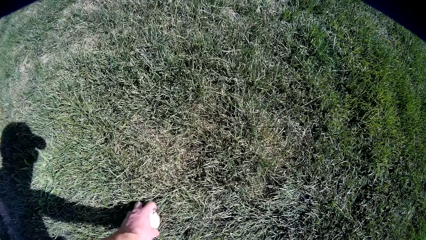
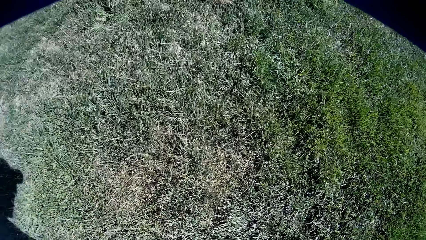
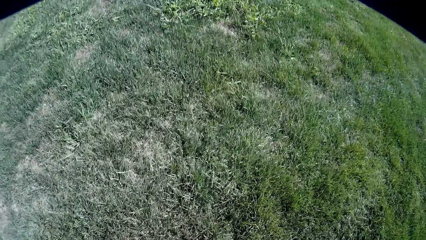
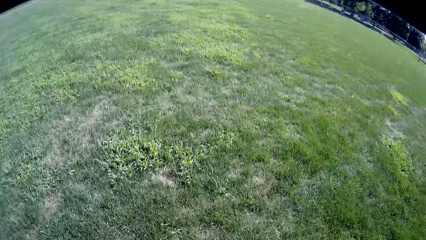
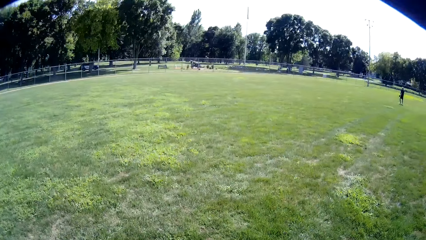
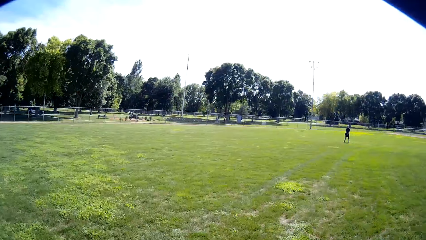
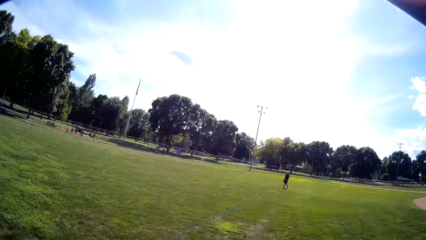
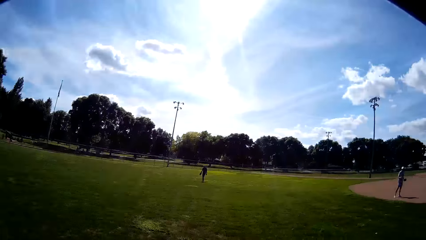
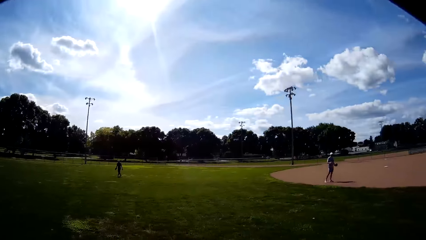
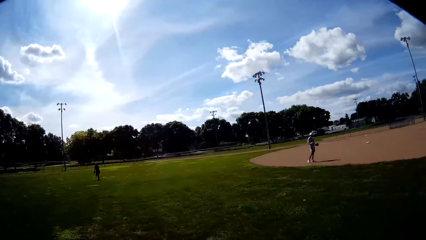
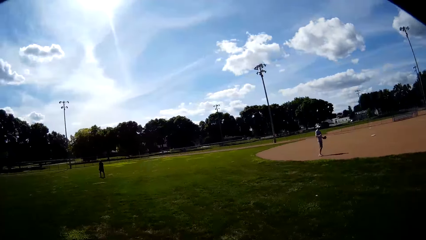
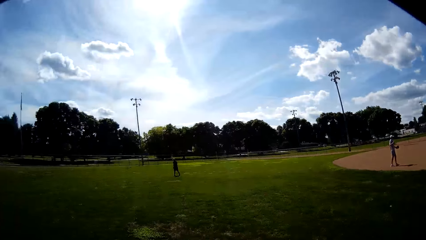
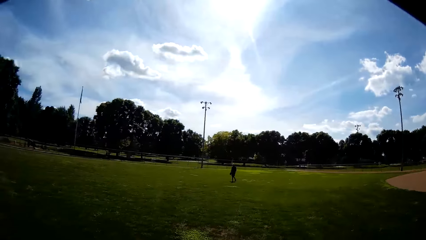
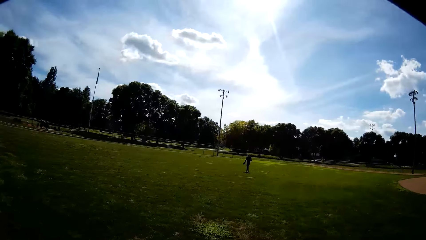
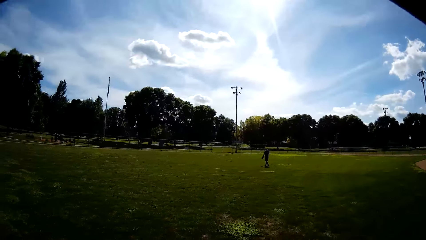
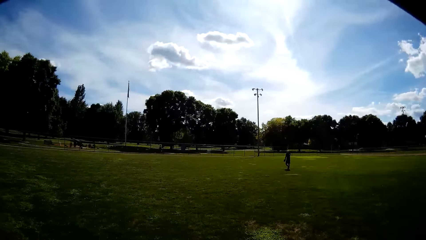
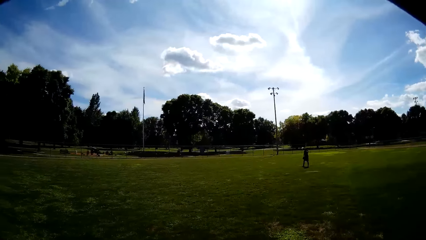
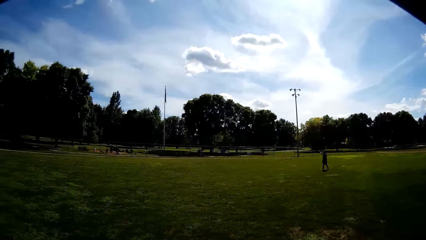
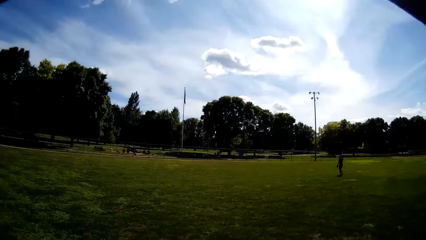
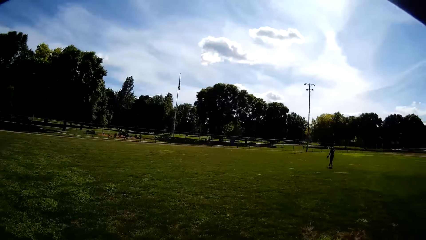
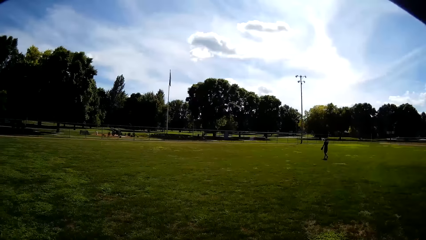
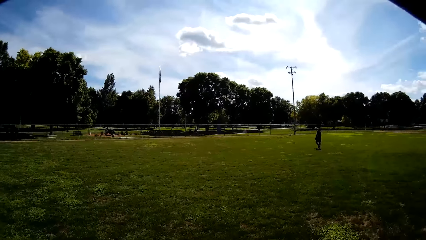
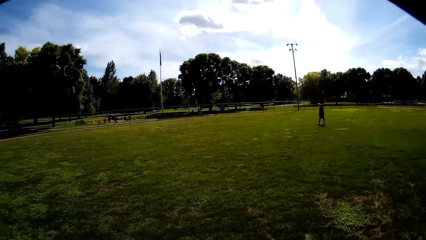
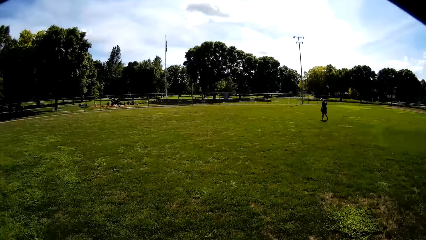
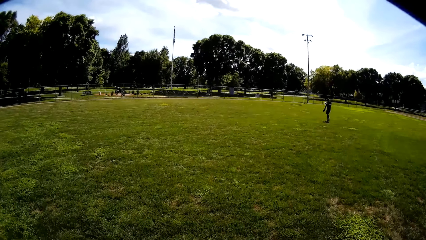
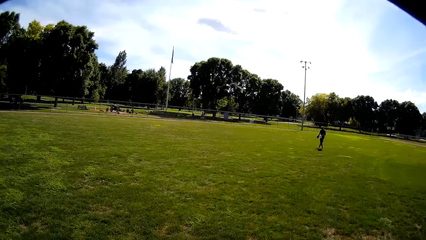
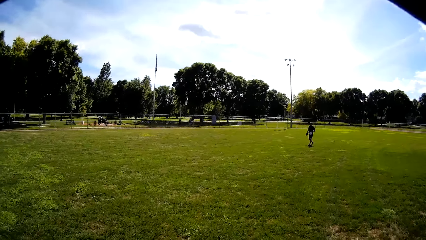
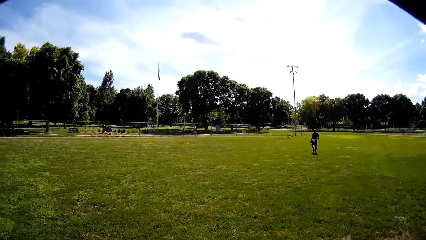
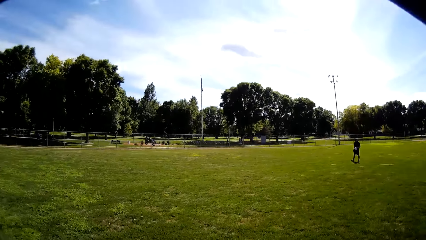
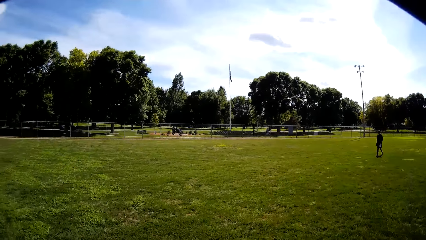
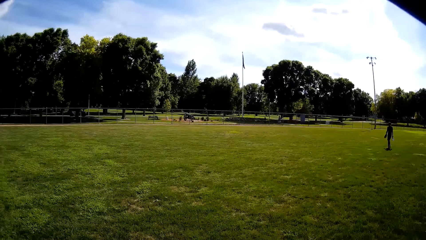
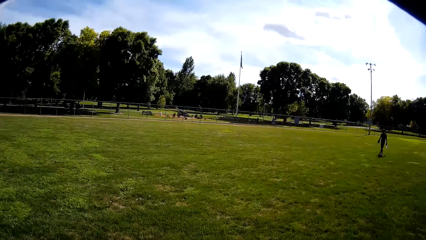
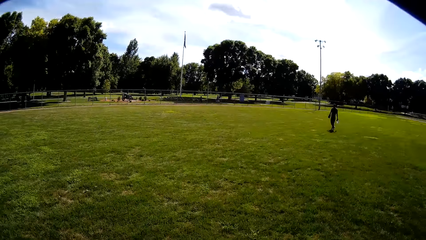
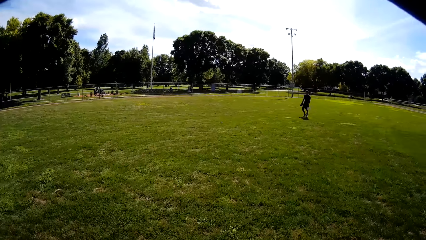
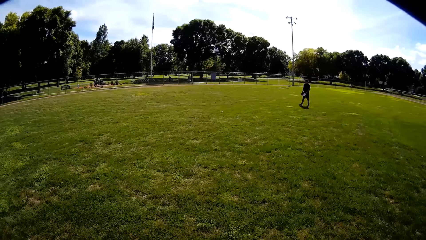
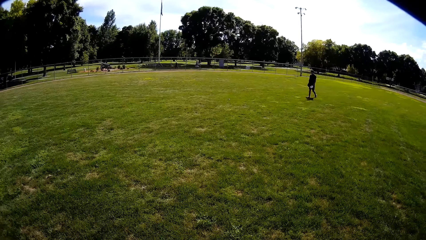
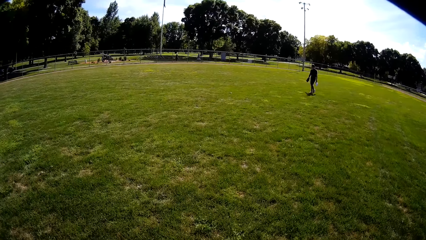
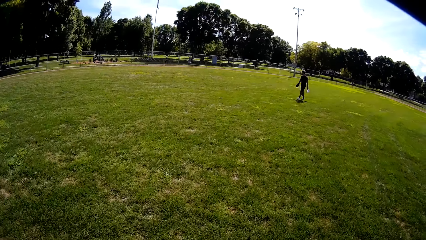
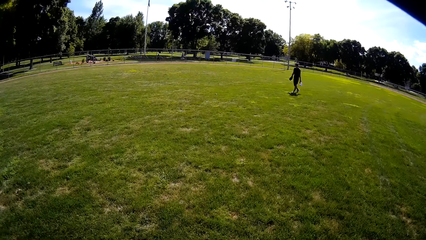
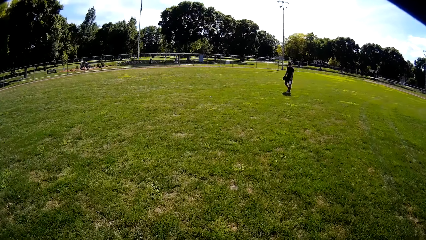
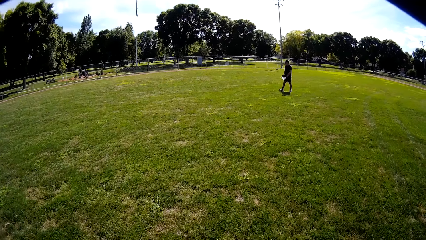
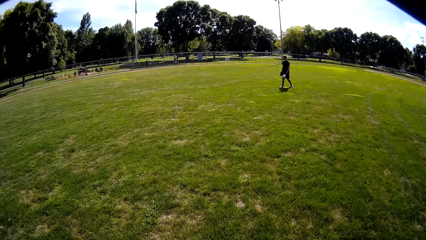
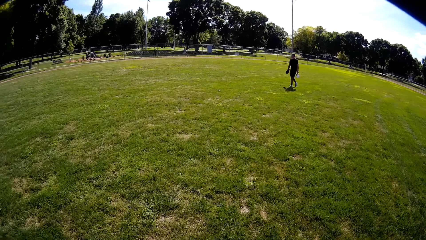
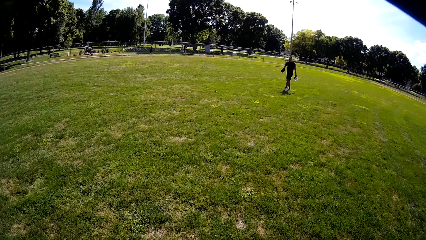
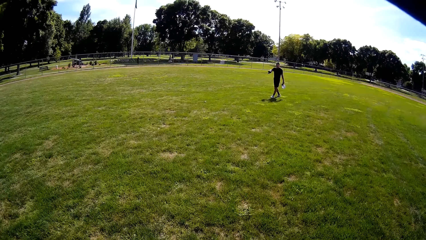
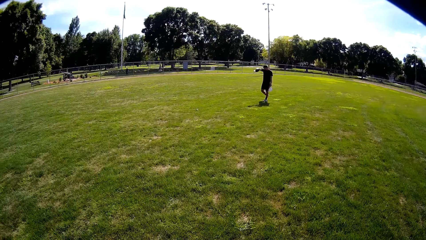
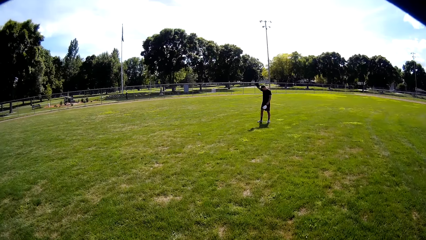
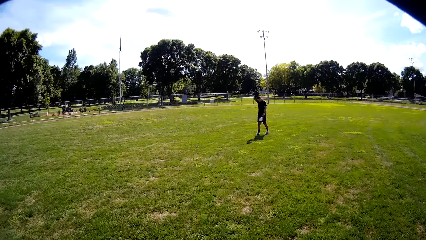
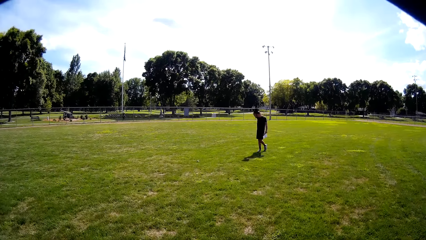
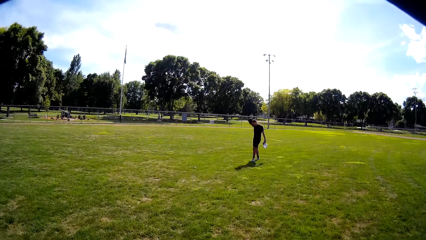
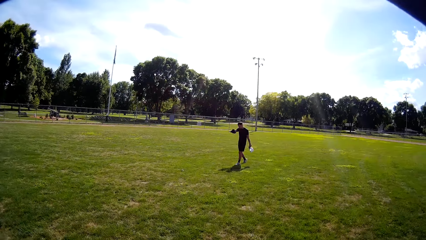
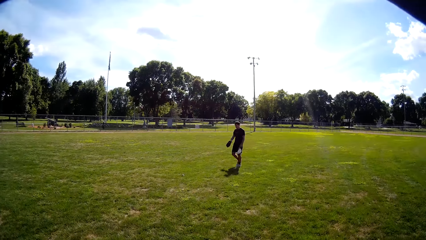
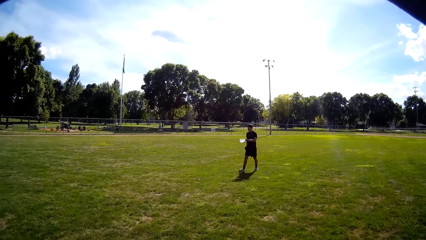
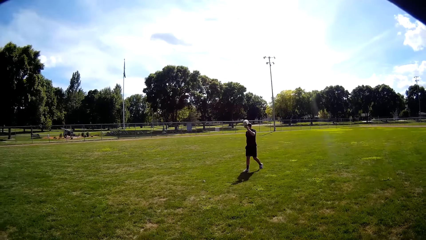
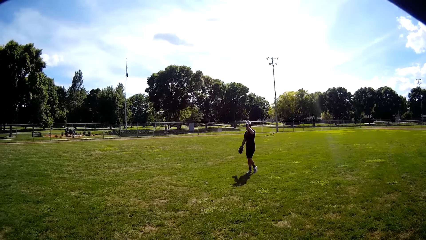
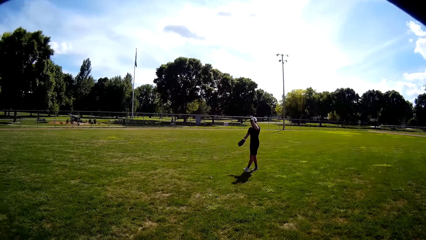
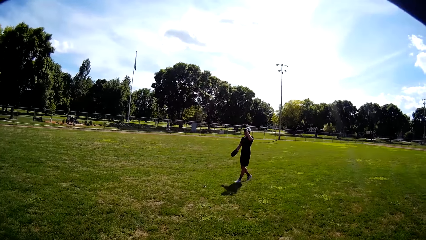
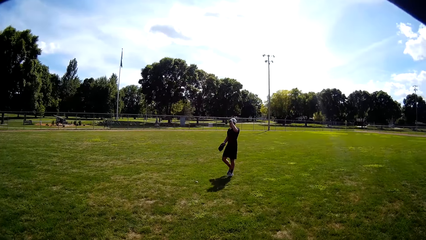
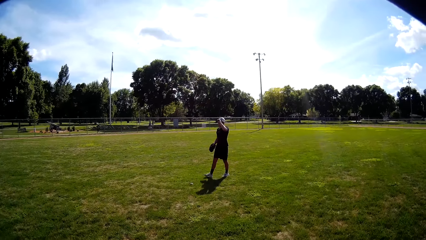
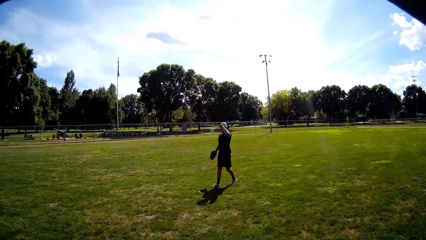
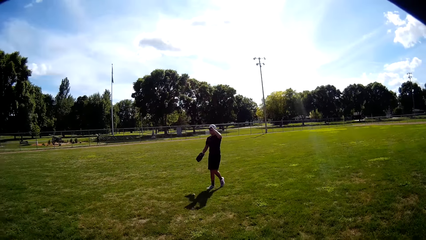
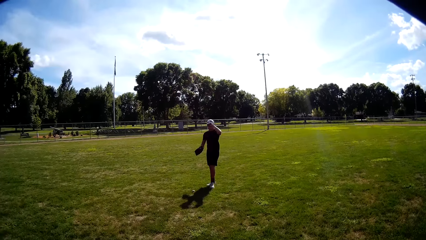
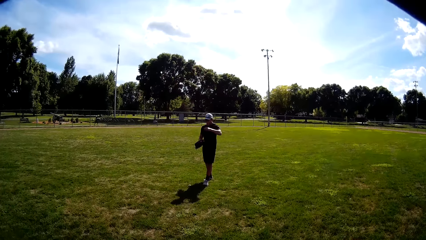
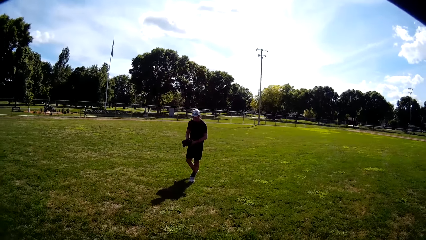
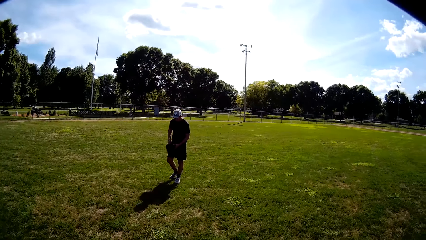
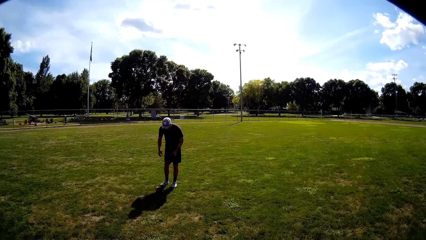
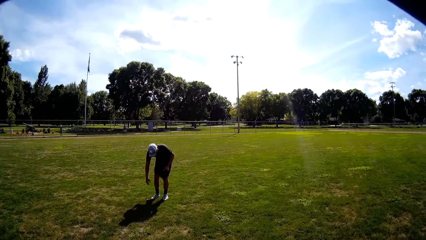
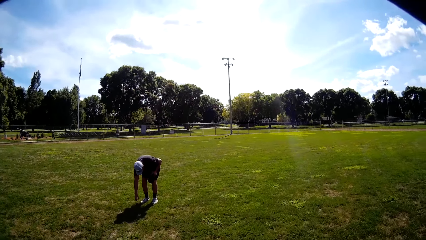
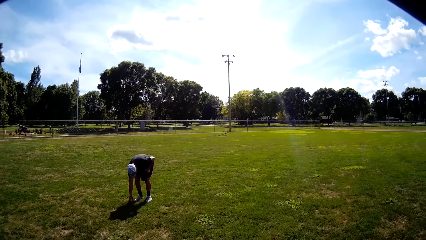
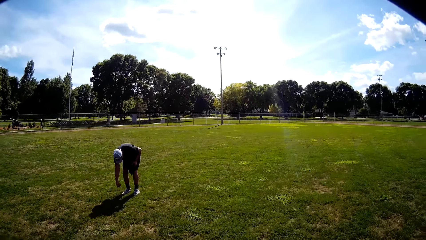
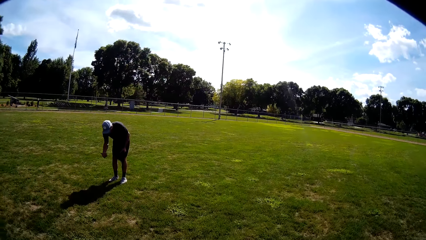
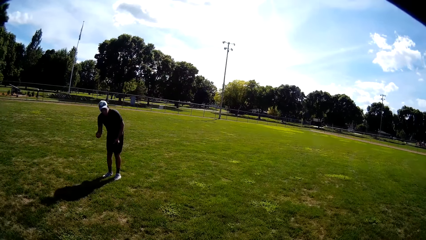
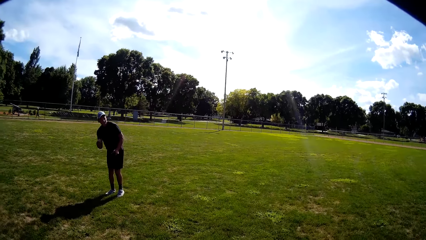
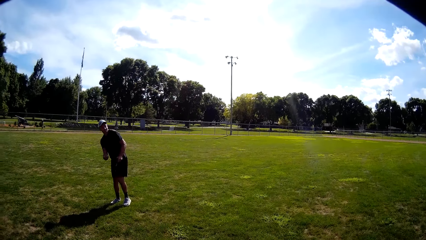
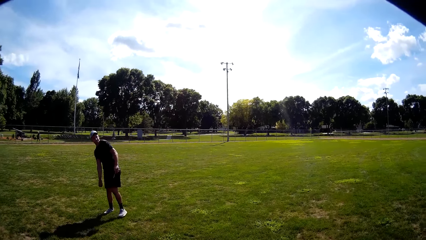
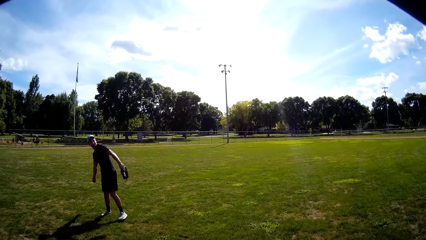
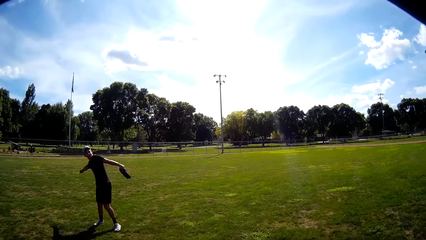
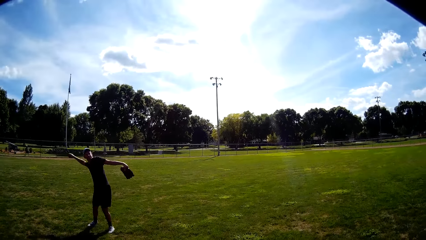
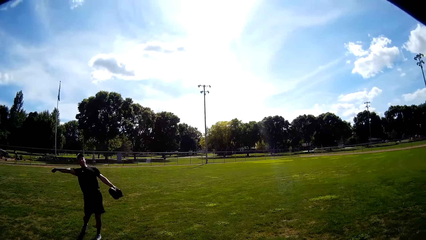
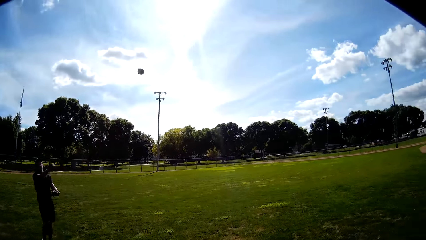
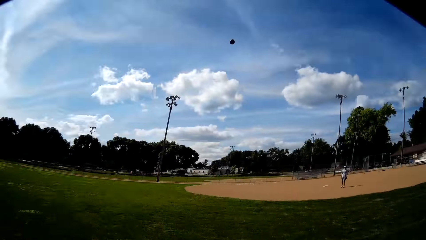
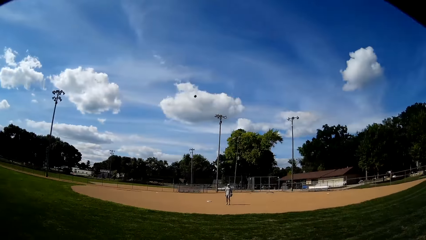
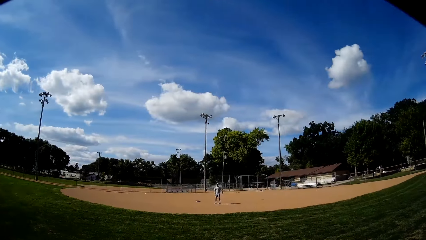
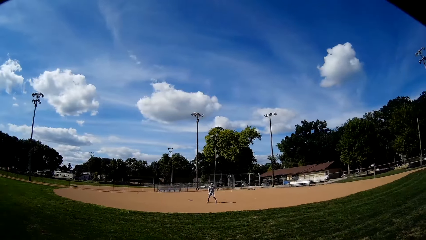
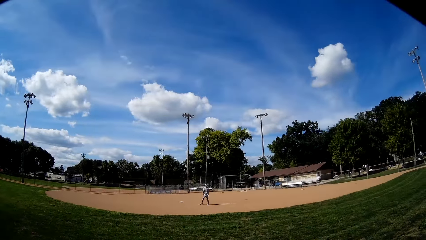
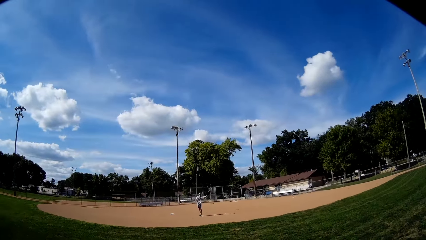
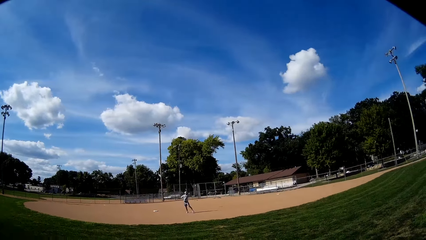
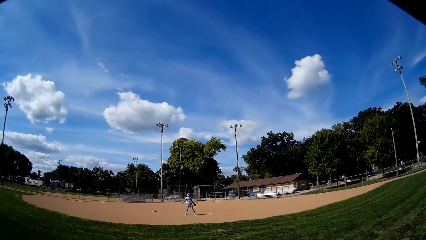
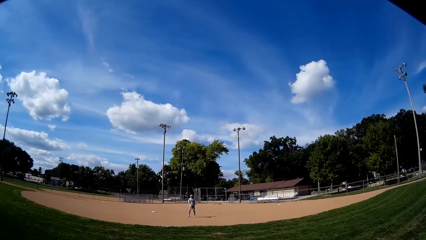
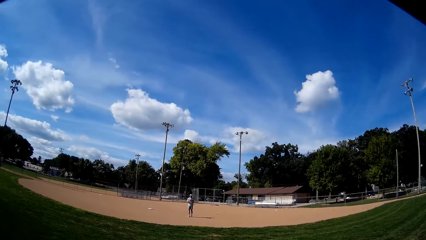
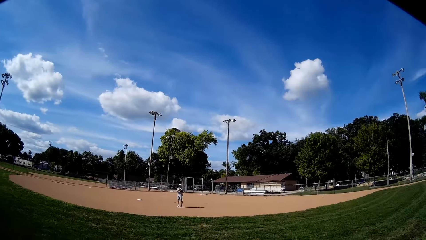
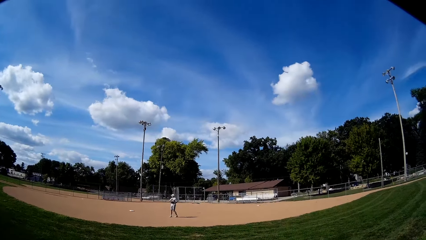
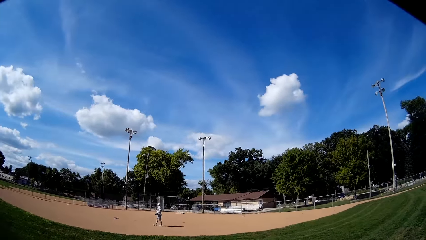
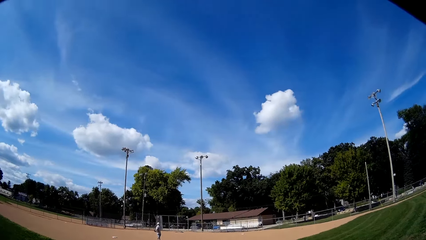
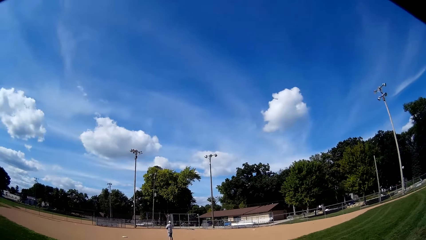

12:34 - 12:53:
The camera wearer picks up the dirt or baseball from the grass. They talk to a man and another man. The other man walks on the field. The camera wearer interacts with a man. They talk to the first man and the other man. They walk toward the other man. The other man holds the cap hat on the hand, lifts his hand, walks on the field, puts the cap hat on the head, picks up the baseball, holds the baseball and throws the baseball to the first man. The first man holds the baseball.
